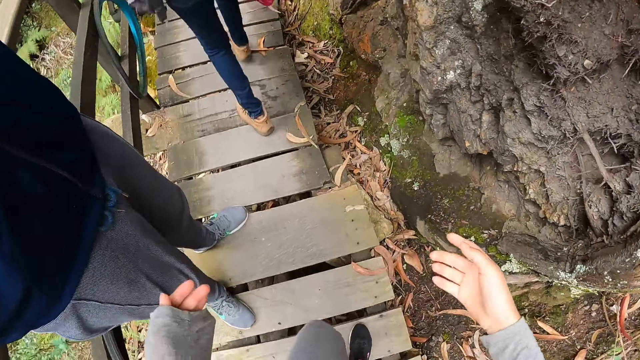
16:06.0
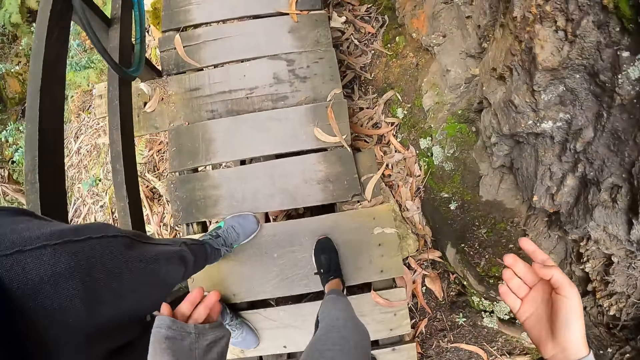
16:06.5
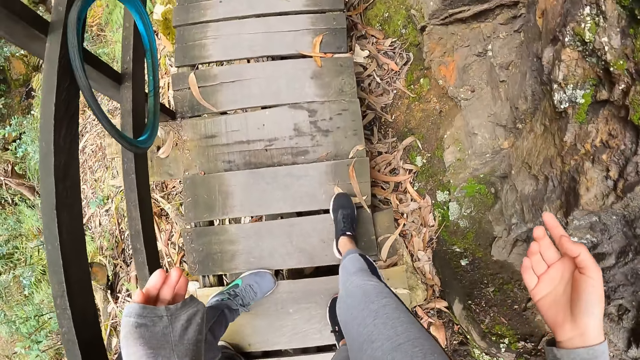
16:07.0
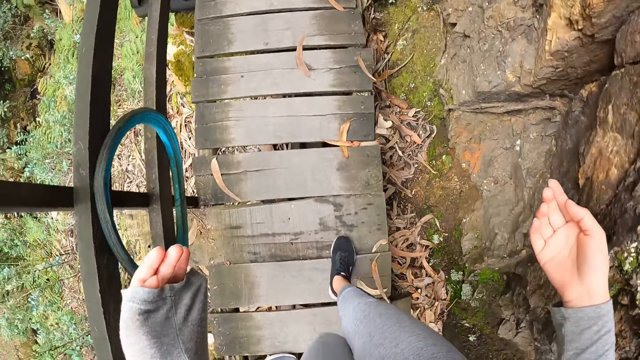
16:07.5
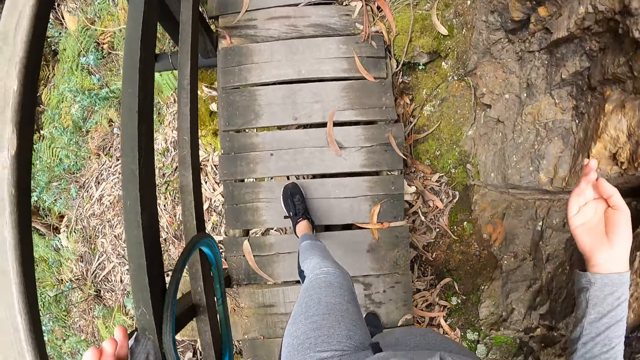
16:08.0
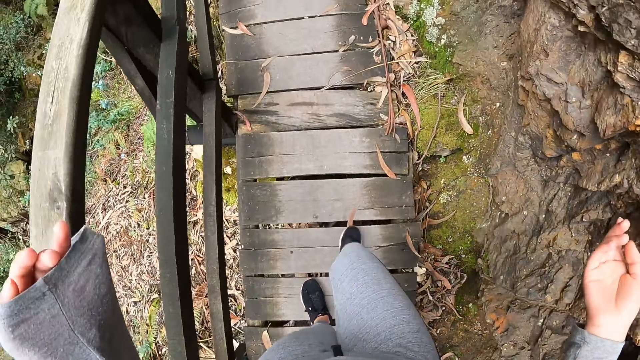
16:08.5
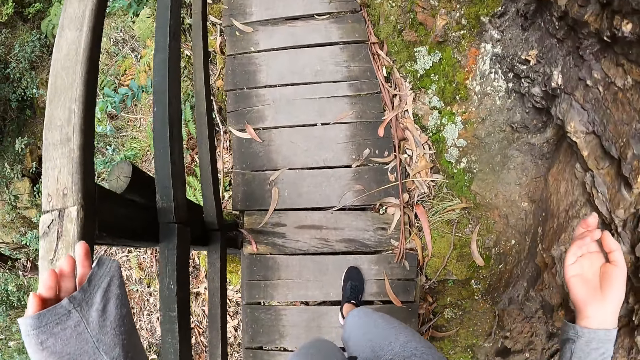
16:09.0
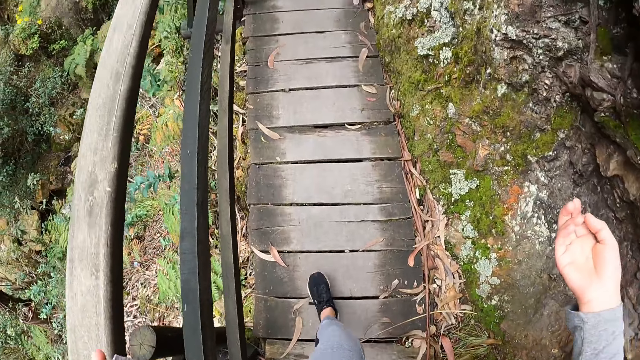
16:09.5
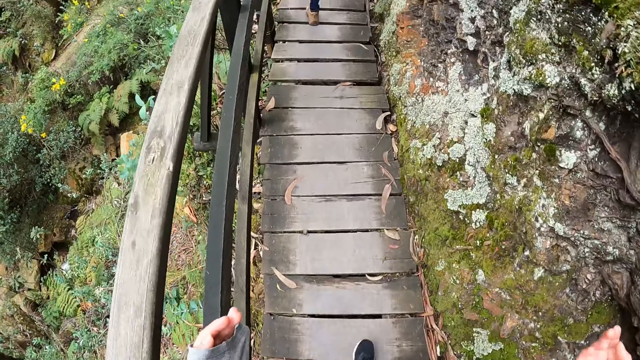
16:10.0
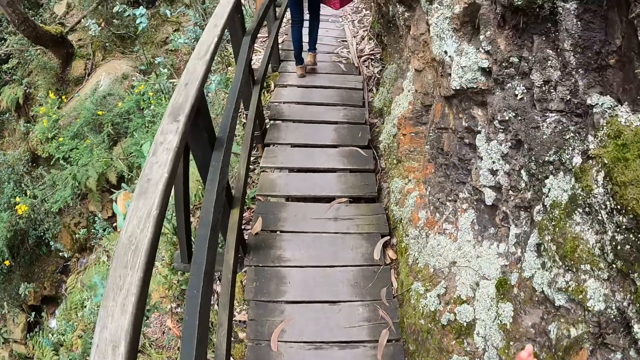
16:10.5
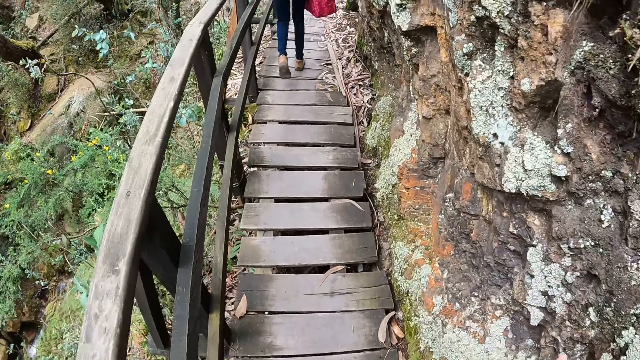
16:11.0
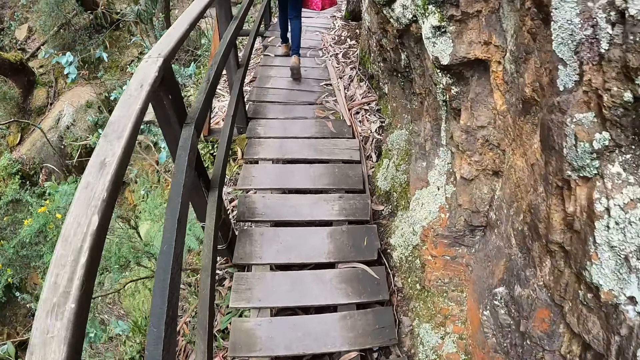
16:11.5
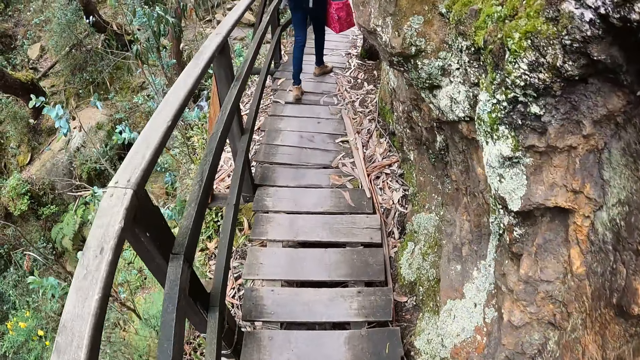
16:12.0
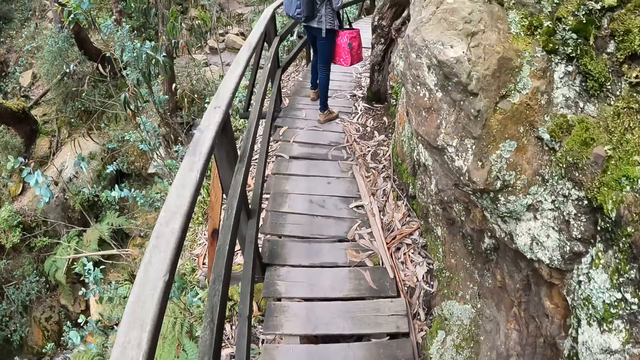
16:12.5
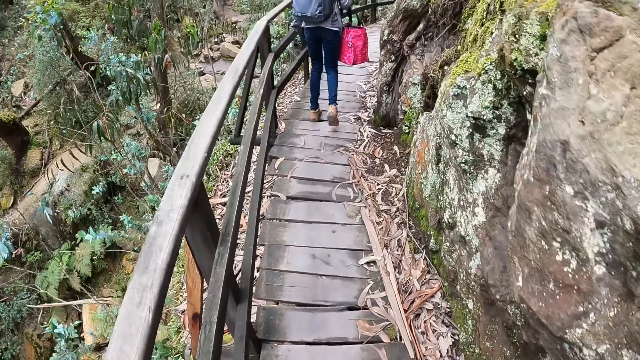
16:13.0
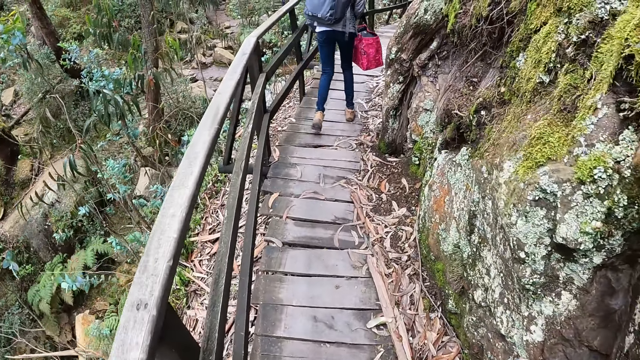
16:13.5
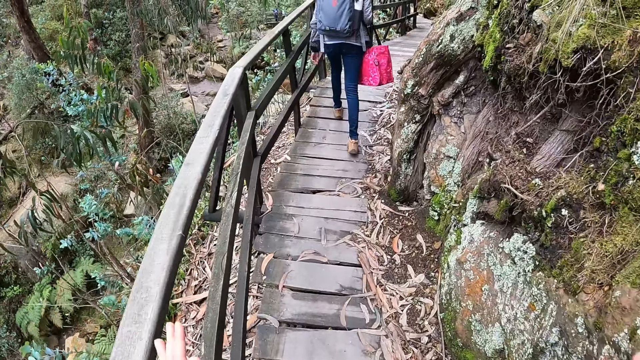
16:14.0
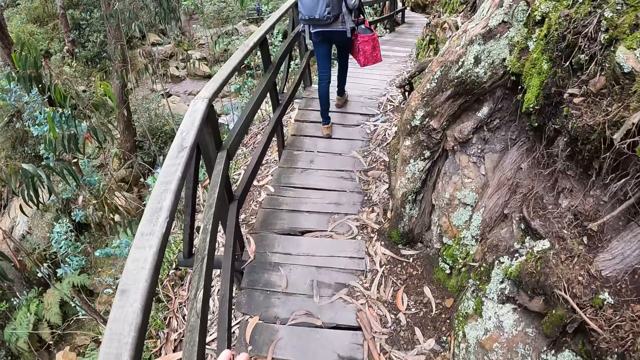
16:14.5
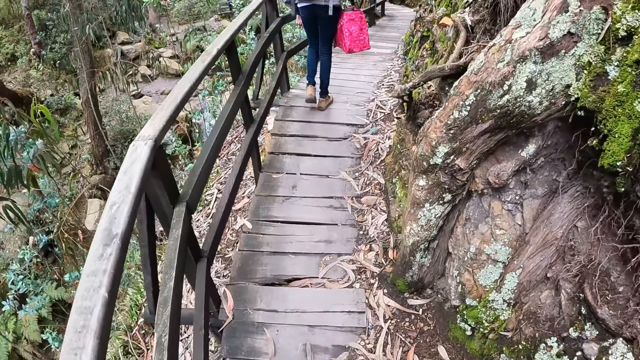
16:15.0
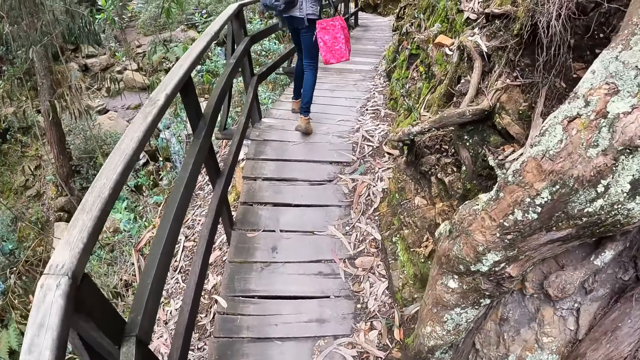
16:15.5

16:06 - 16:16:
The camera wearer walks and looks around.

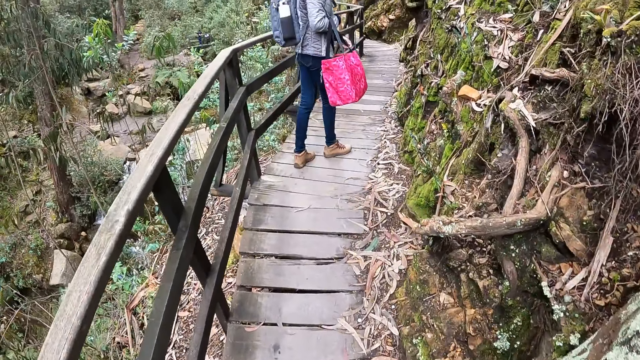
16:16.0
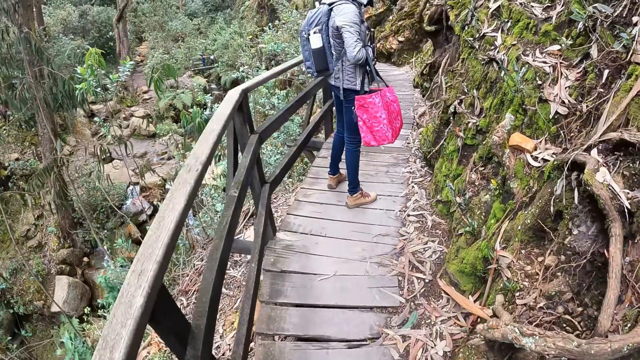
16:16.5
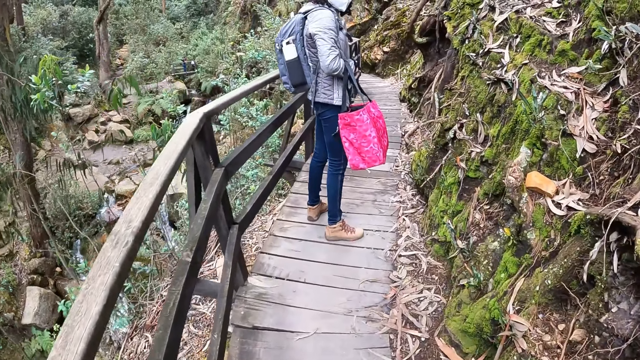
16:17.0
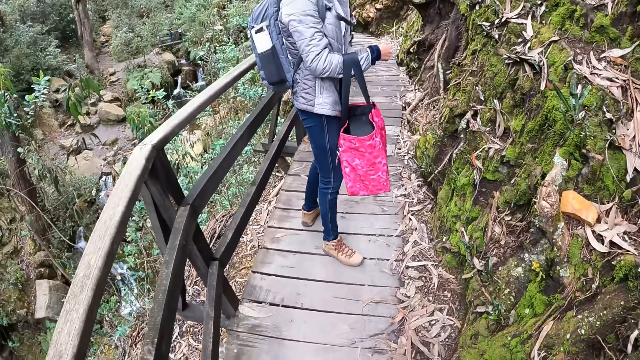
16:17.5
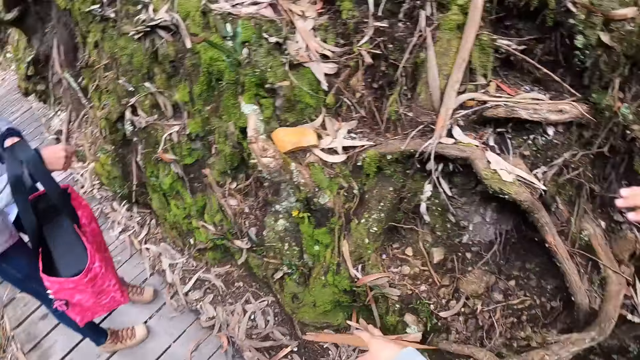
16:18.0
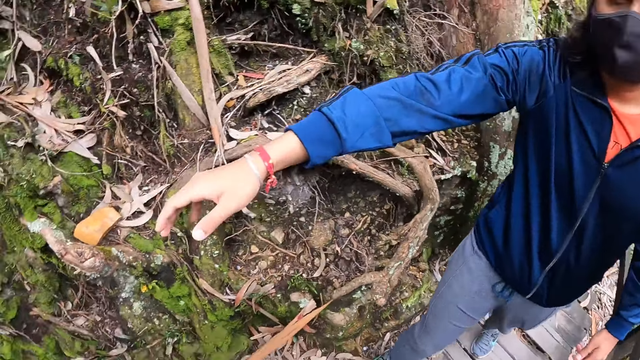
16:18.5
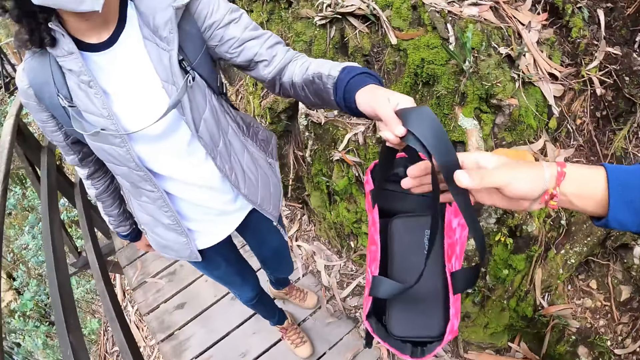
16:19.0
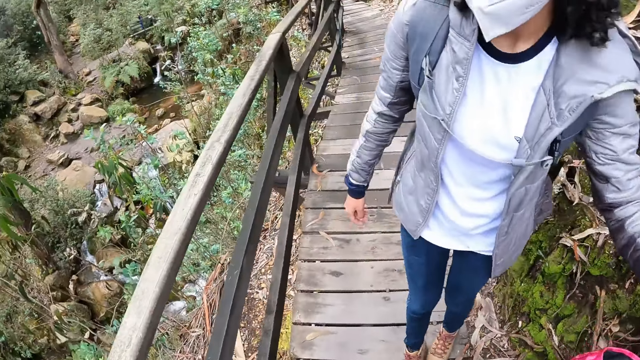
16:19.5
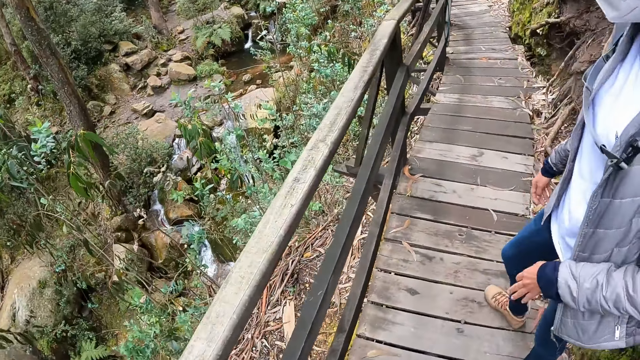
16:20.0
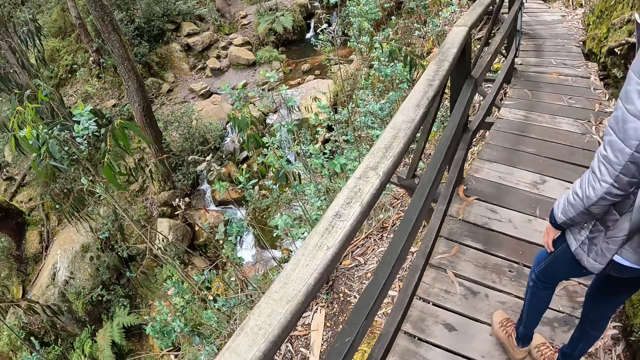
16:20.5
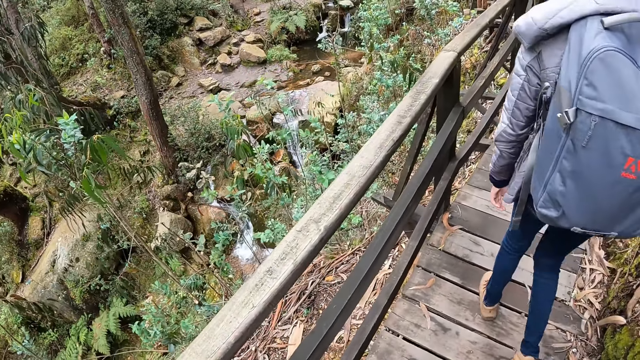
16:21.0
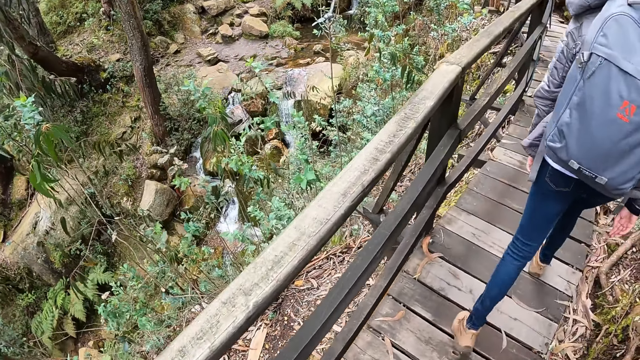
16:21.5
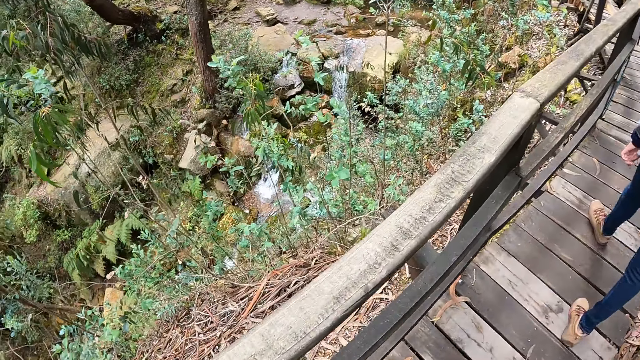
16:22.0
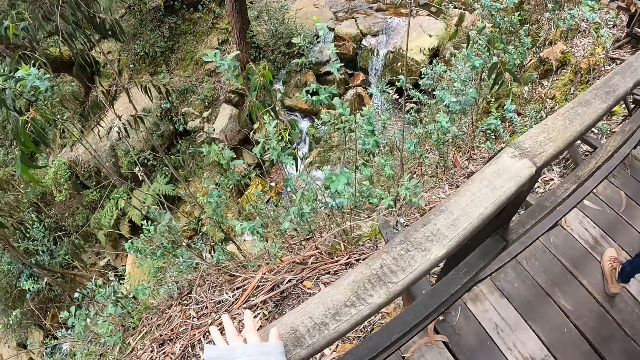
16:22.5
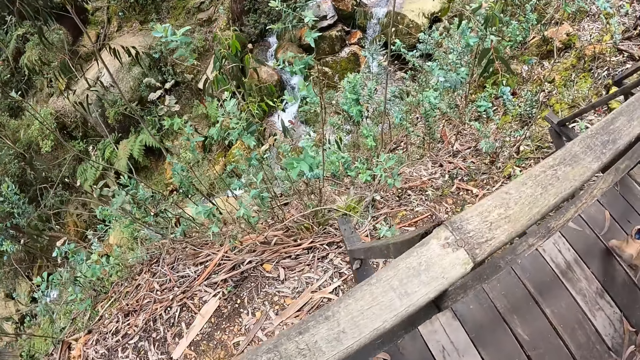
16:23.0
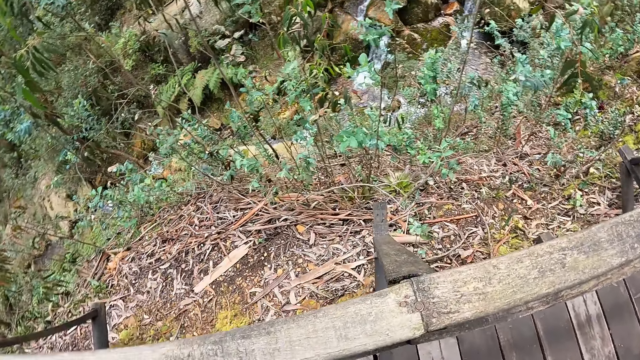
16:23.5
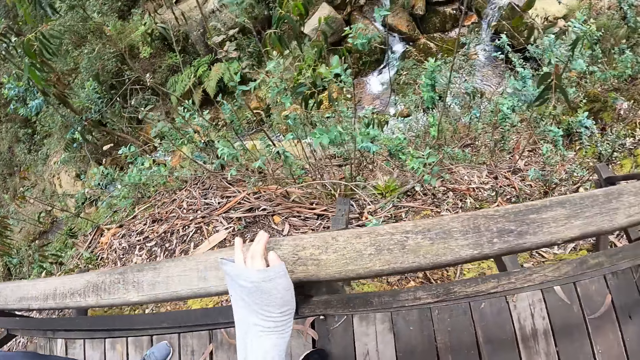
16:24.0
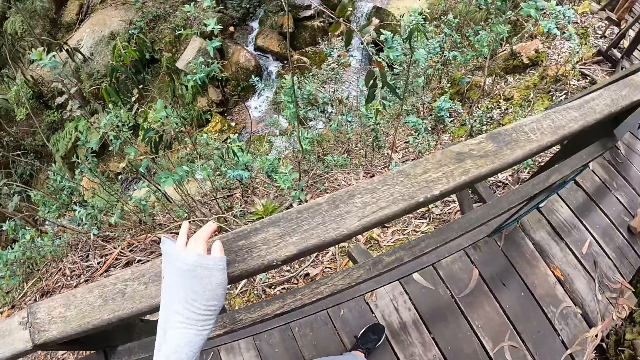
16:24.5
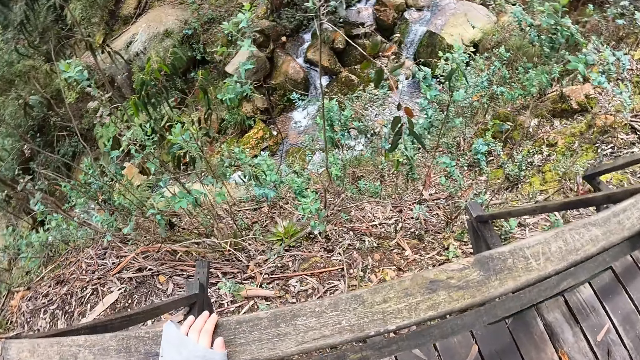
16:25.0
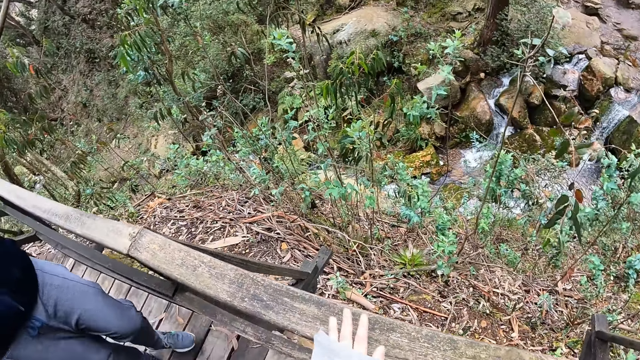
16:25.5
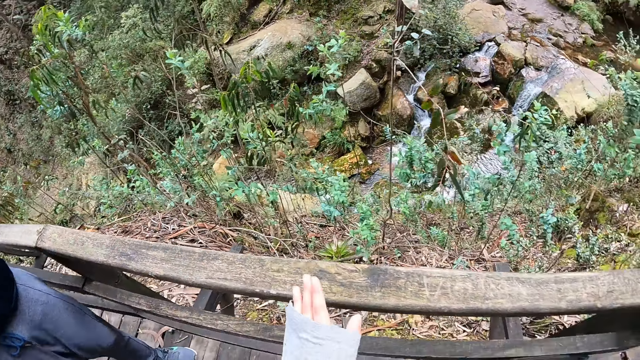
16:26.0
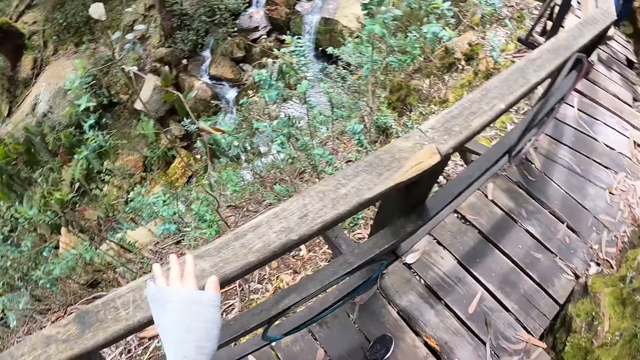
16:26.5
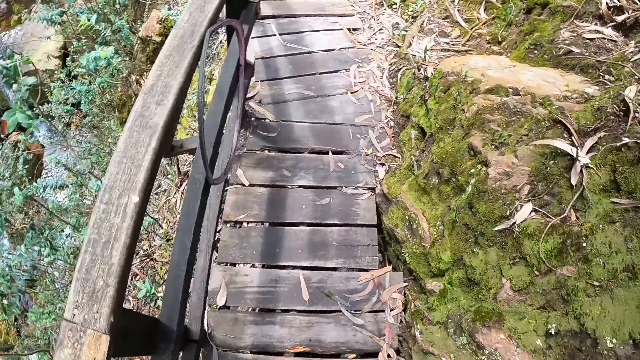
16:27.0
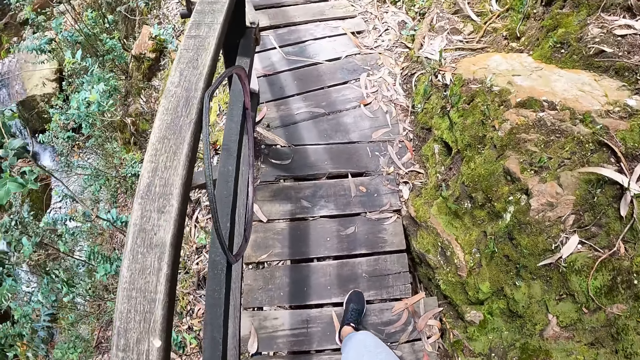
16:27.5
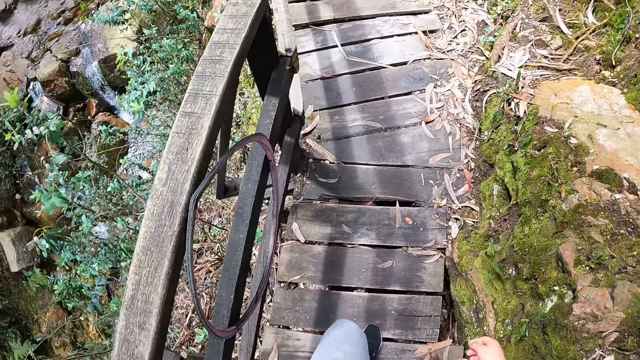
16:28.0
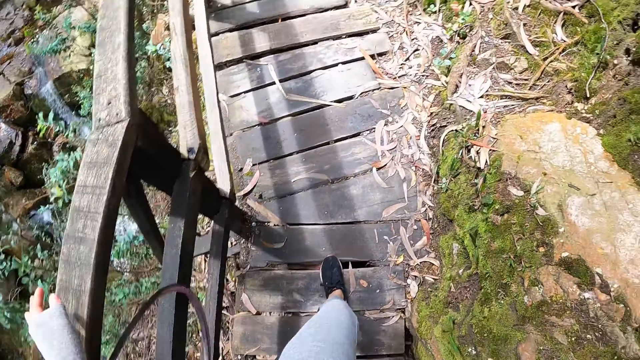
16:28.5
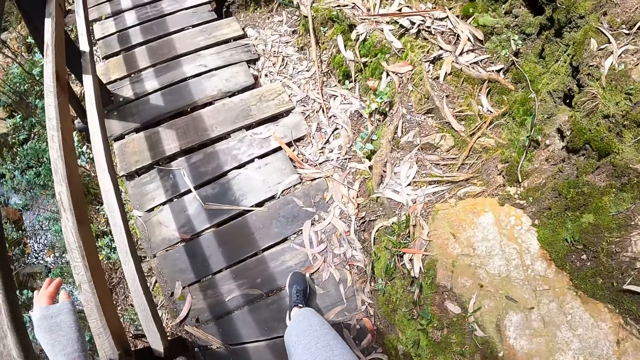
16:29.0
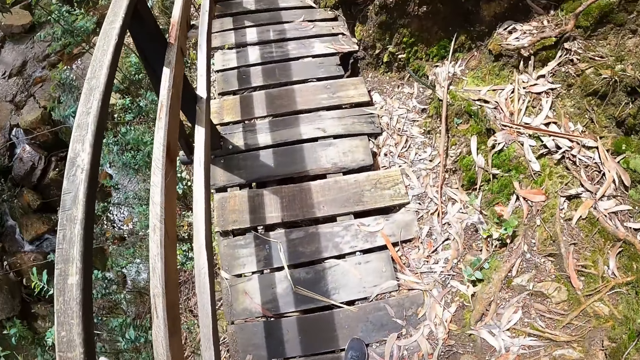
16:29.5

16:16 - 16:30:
The camera wearer walks and looks around. A man takes a bag from a woman with his right hand. The woman walks. The camera wearer walks, touches the wood and looks around. She places her left hand on the nature trail rail. She walks on the nature trail alongside the group of people. She touches the wood and looks around. She walks and looks around. She walks and looks around.
